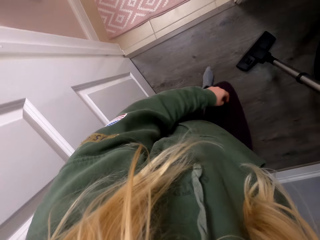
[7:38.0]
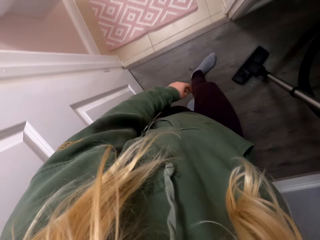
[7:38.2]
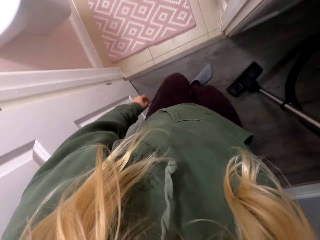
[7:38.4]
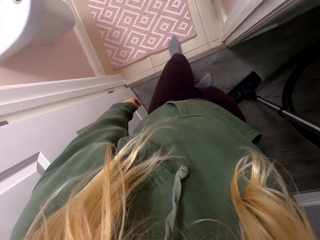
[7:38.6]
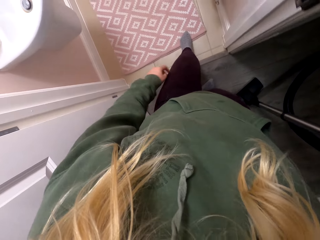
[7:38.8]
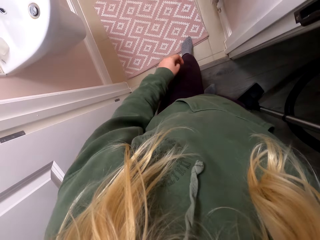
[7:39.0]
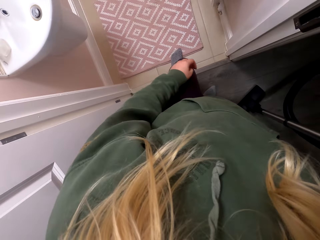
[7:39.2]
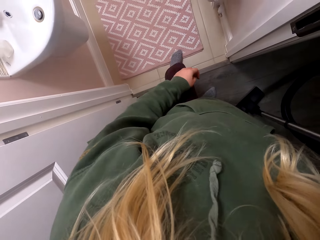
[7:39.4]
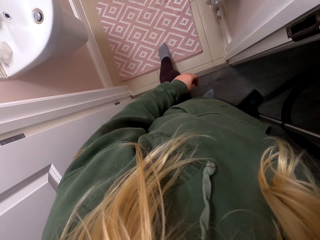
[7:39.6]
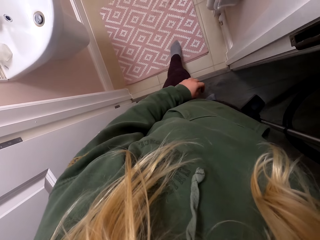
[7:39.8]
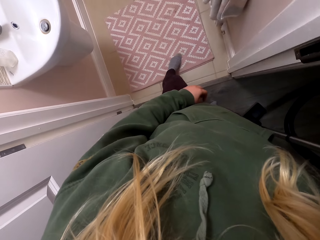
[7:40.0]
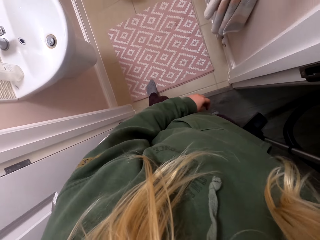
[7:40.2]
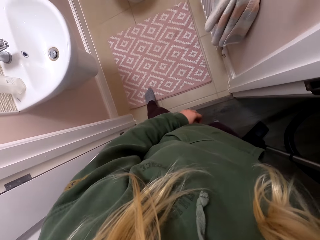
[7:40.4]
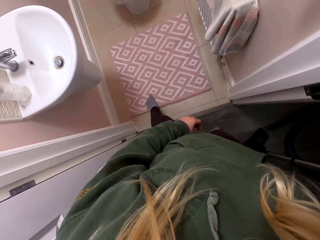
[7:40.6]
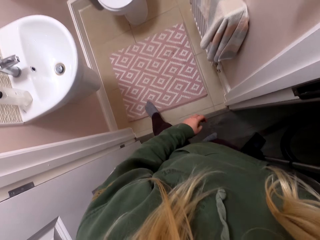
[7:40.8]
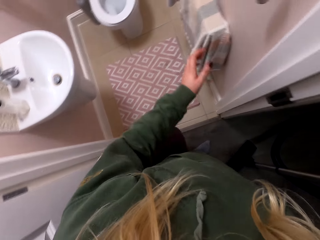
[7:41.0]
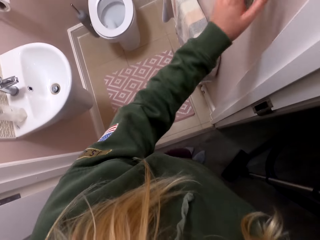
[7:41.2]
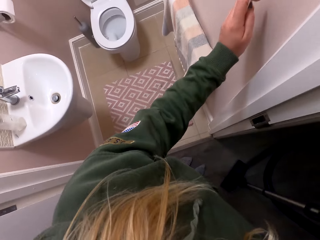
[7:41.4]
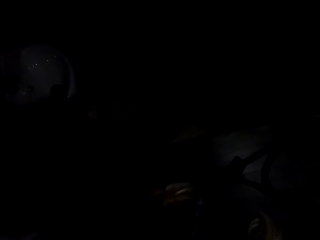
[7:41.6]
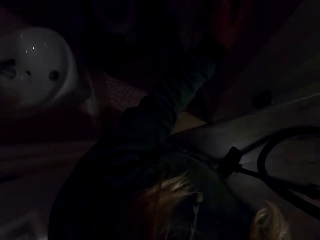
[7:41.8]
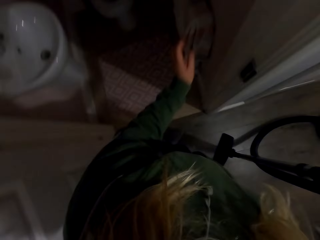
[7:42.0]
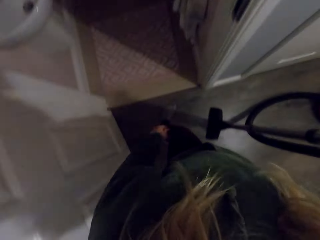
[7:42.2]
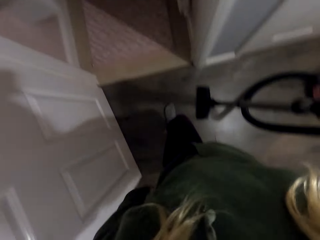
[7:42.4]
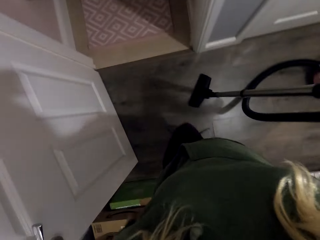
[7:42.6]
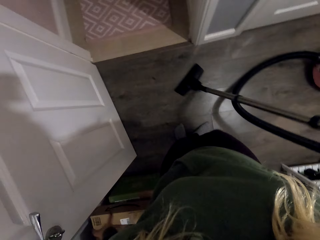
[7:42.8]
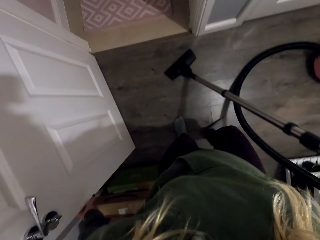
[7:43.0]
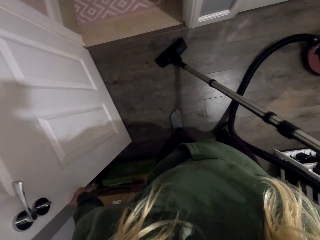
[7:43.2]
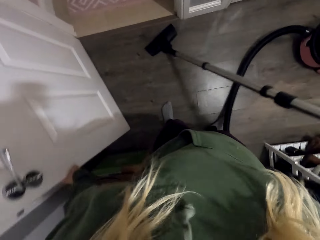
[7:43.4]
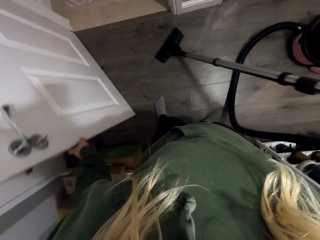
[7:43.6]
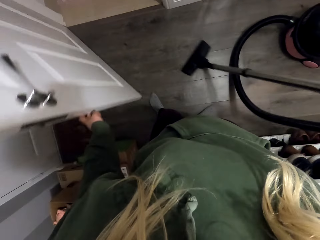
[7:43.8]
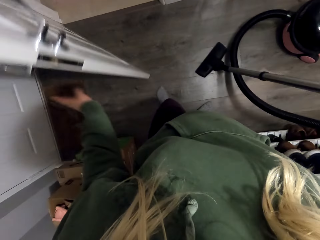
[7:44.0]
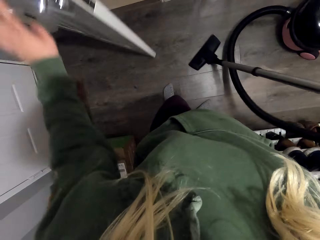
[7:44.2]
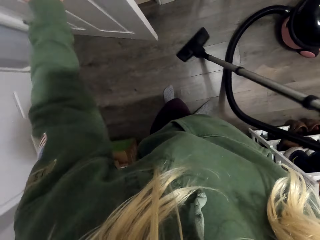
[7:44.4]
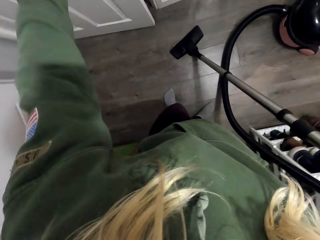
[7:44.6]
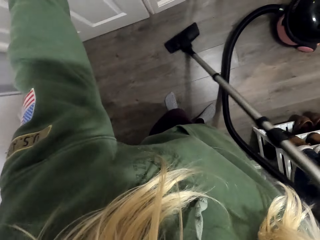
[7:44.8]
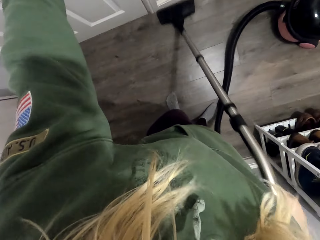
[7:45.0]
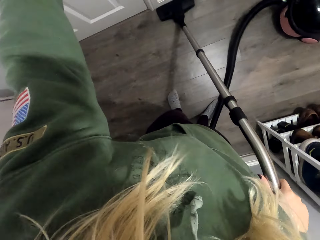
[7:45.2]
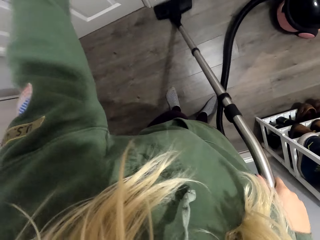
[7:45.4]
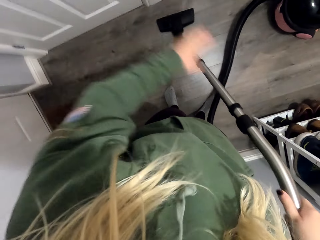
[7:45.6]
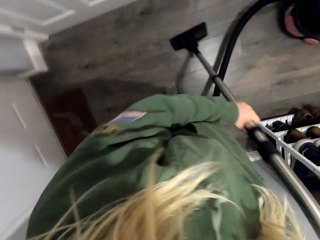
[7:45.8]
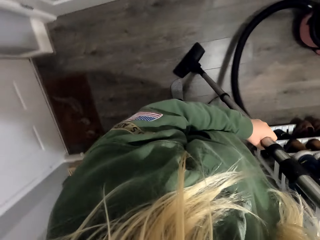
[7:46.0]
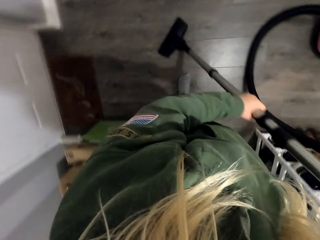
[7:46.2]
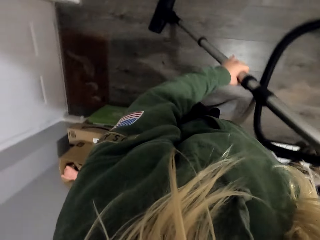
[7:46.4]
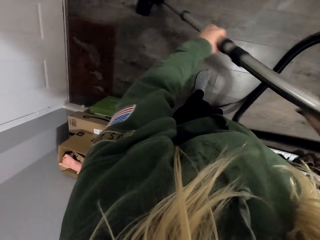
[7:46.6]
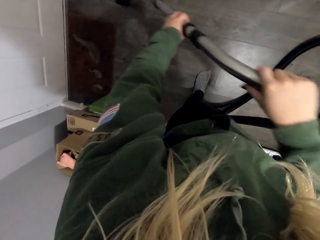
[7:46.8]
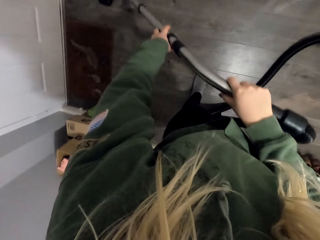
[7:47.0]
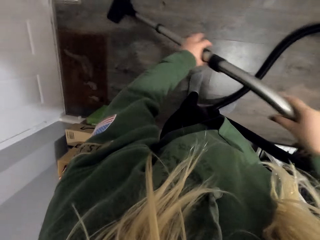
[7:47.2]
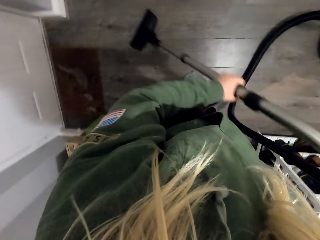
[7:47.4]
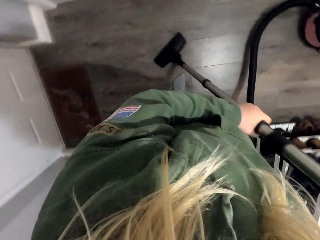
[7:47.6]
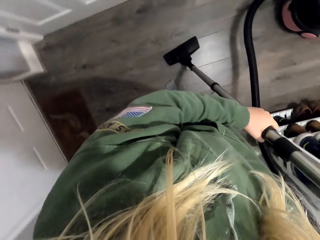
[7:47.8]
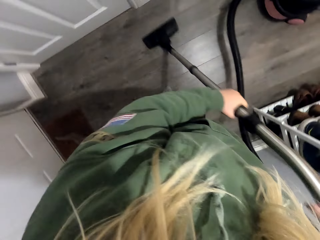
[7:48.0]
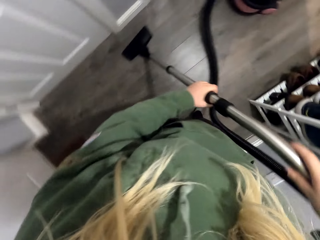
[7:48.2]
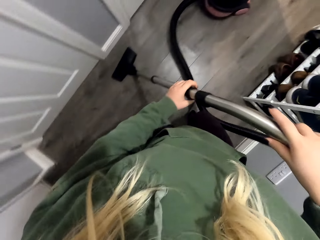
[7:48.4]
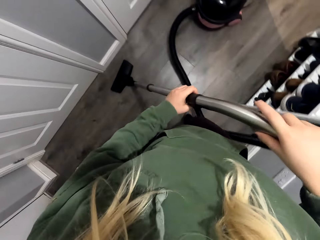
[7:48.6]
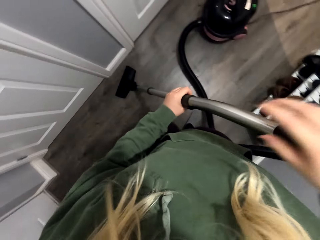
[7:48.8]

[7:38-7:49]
The camera wearer moves the mat with her foot. She fixes the mat. She turns off the lights. She closes the door. She mops the floor.

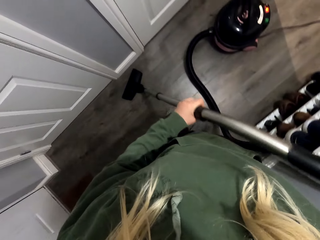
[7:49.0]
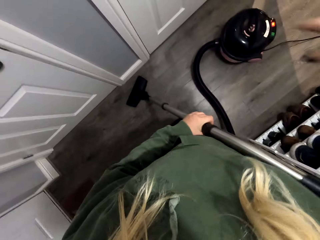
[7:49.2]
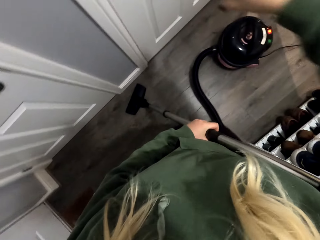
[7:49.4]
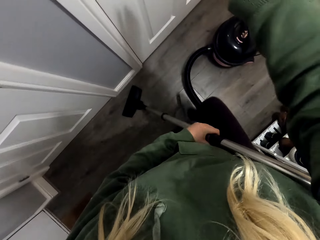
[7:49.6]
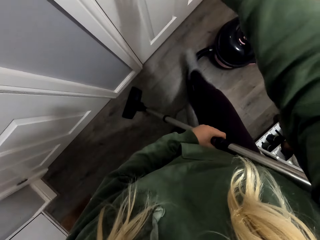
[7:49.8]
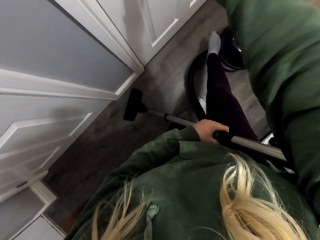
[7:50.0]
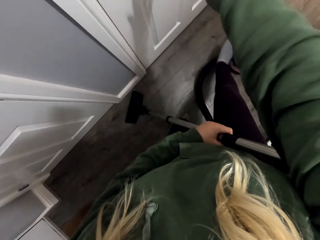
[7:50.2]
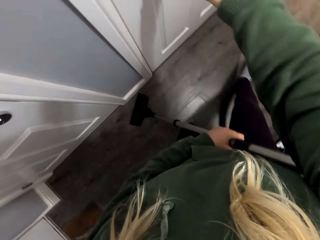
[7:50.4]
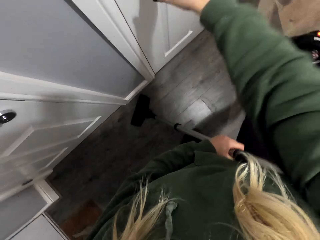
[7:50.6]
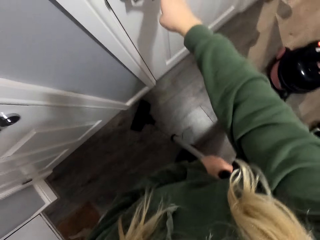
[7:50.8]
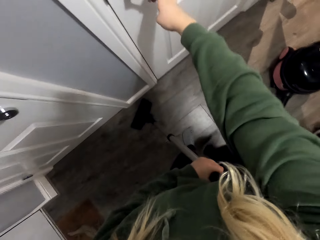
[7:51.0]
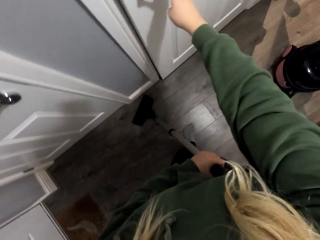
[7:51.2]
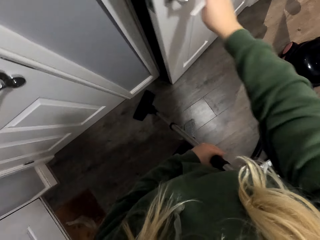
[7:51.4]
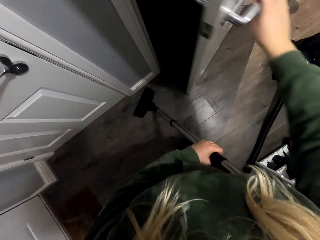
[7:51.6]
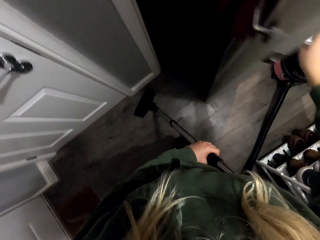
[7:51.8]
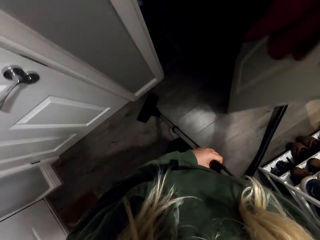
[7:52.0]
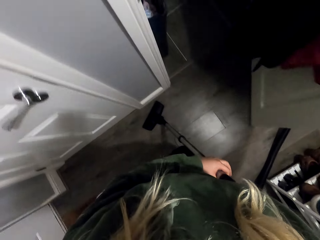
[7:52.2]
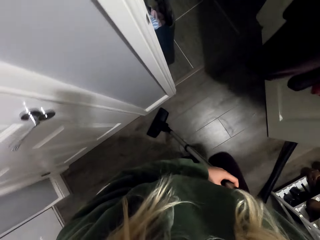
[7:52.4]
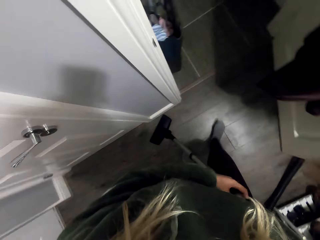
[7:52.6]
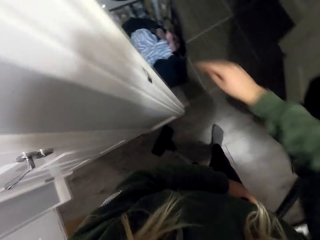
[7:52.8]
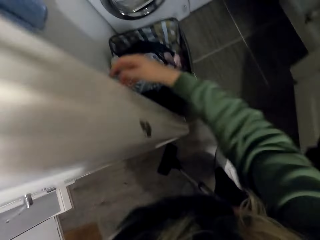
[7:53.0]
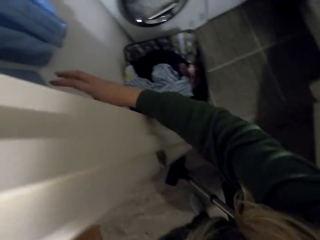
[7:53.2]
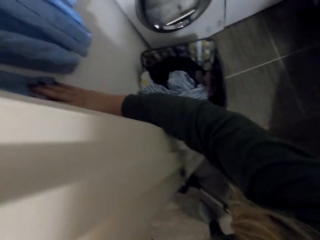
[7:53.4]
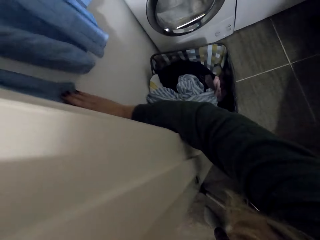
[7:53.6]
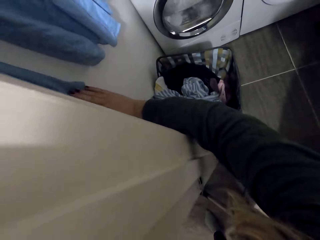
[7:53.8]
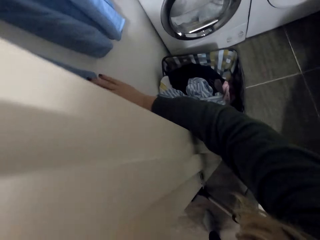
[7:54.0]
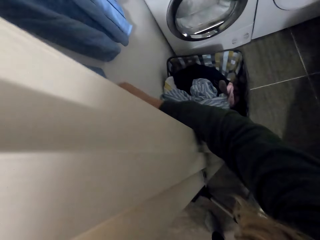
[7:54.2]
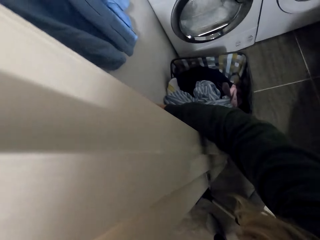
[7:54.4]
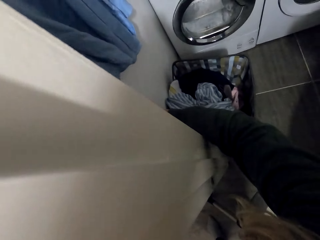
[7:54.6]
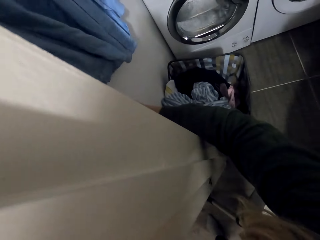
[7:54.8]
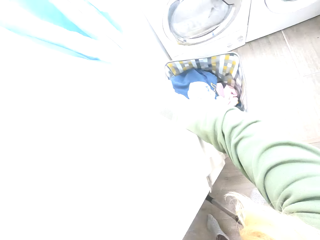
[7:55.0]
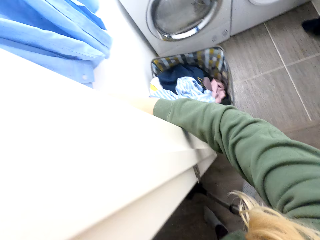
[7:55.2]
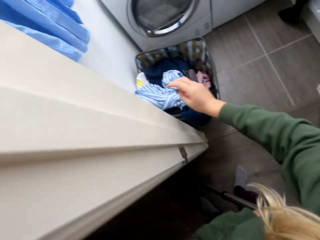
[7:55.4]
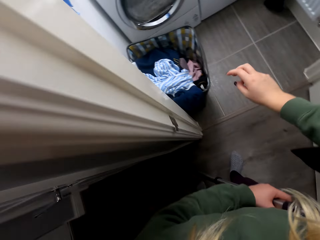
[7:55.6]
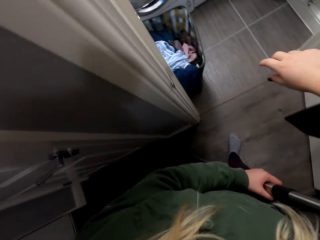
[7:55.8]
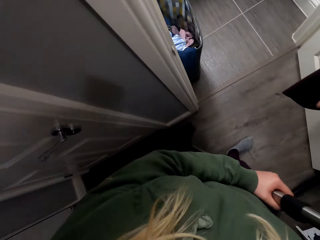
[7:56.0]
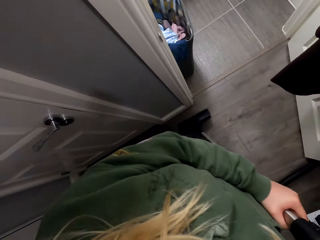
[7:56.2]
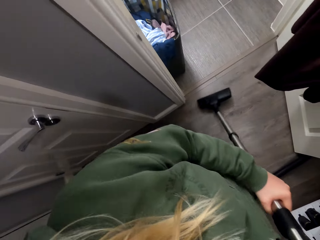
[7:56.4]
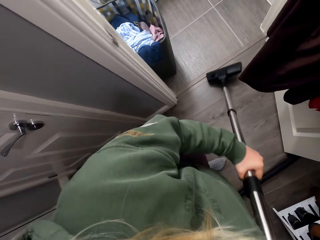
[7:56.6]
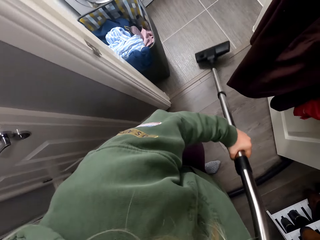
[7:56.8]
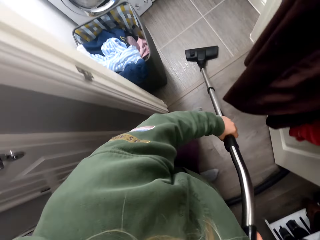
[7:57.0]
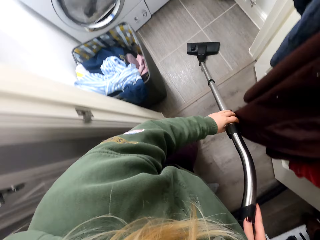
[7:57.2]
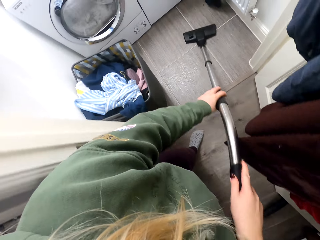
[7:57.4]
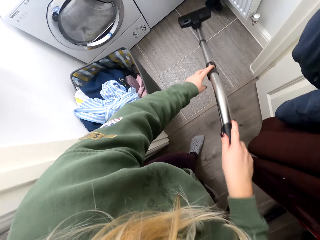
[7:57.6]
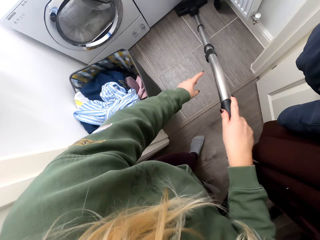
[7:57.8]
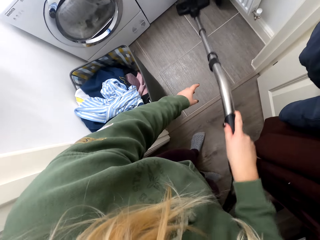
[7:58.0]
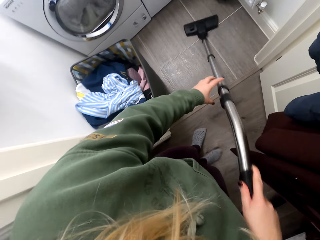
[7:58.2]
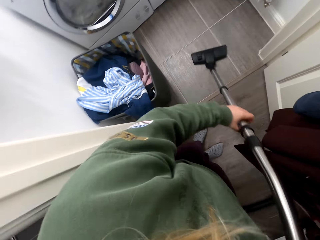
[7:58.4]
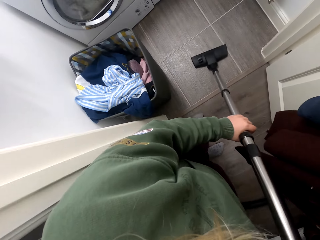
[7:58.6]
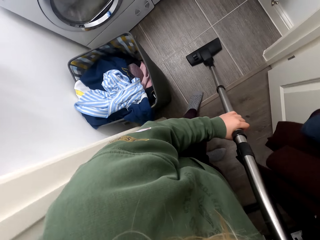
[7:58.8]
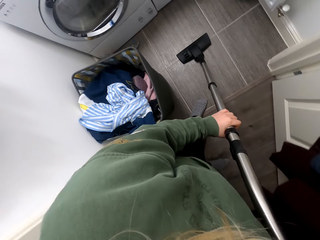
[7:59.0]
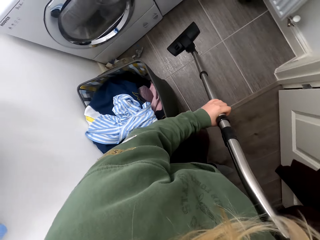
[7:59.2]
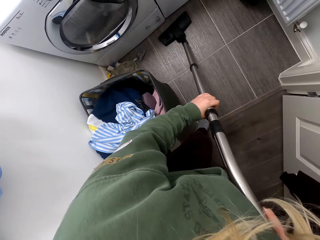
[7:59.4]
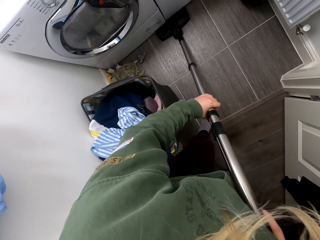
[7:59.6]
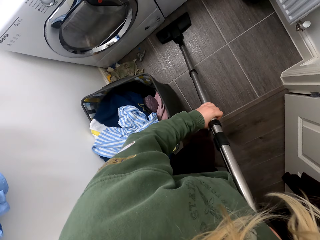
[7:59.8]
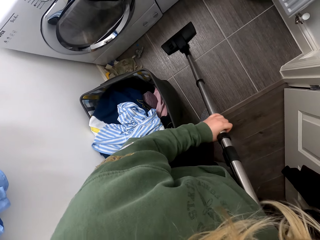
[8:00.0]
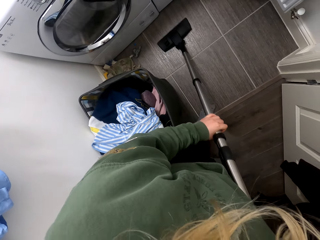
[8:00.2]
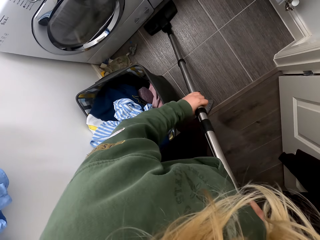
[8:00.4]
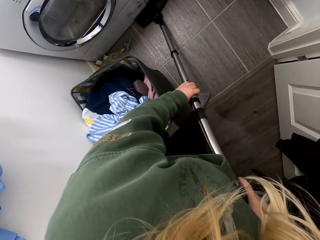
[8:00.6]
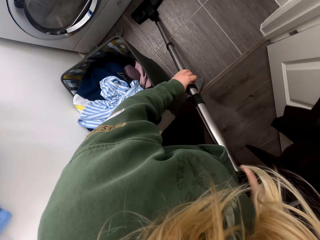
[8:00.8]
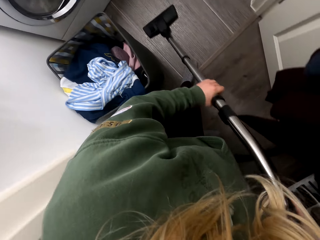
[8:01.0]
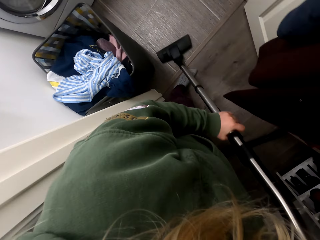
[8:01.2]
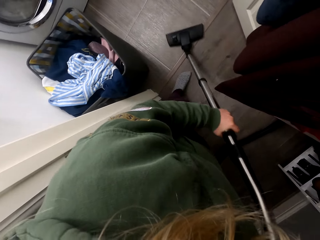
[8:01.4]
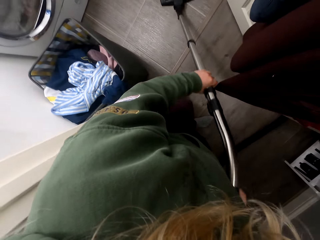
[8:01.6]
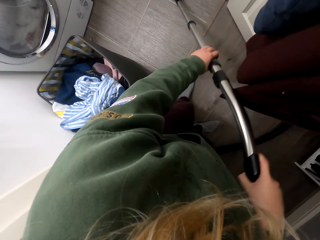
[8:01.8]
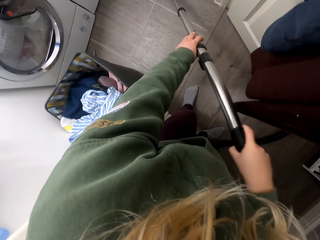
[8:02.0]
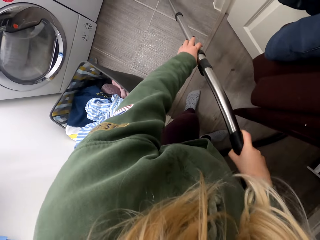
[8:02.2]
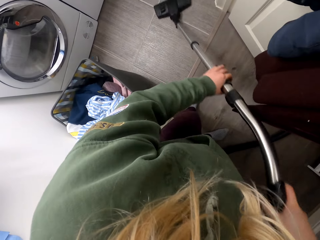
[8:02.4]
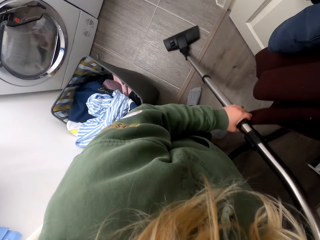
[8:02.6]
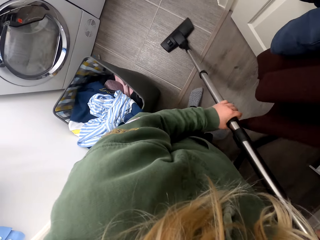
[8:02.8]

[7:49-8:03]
The camera wearer opens the door. They turn on the light. They clean the laundry room with the vacuum cleaner. They mop the floor.
